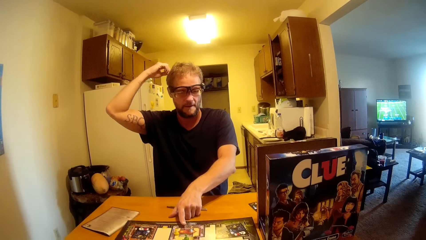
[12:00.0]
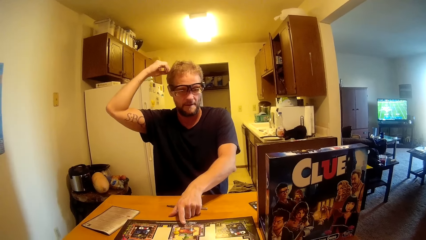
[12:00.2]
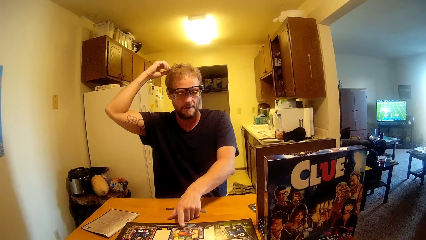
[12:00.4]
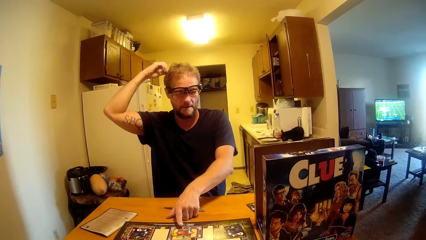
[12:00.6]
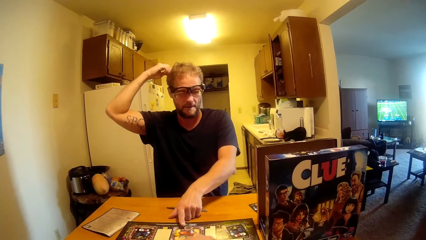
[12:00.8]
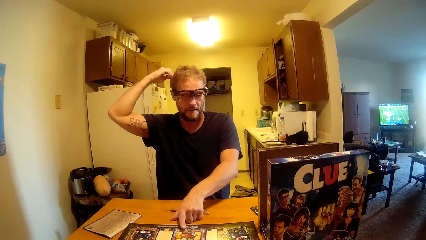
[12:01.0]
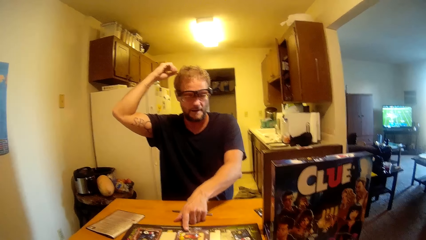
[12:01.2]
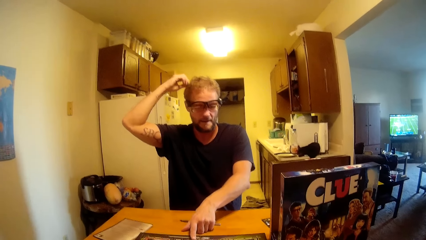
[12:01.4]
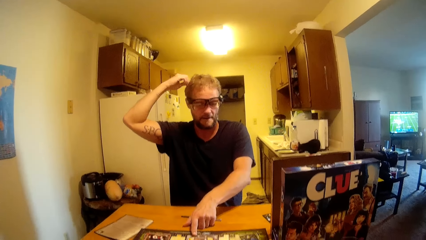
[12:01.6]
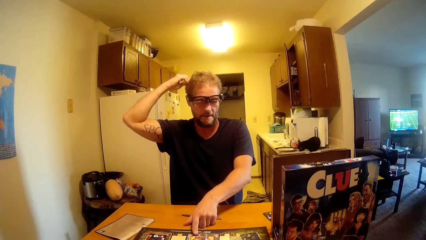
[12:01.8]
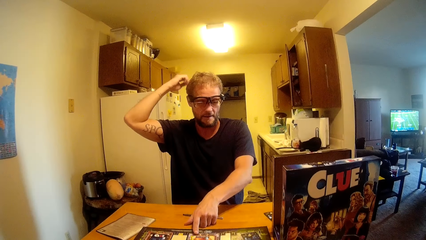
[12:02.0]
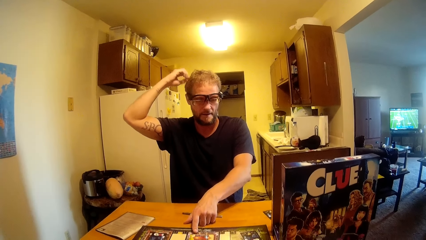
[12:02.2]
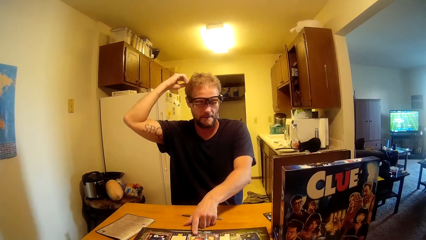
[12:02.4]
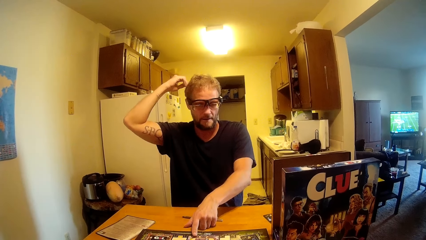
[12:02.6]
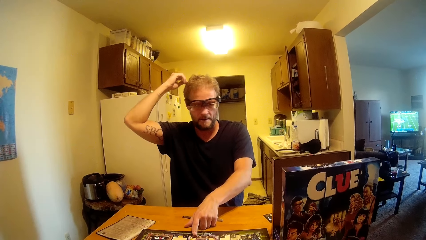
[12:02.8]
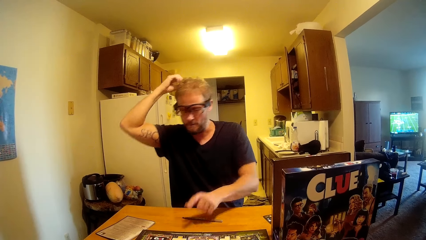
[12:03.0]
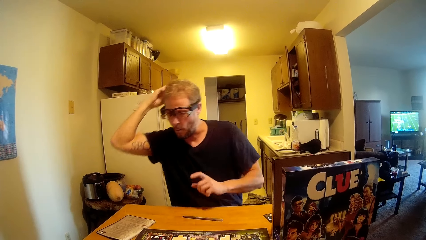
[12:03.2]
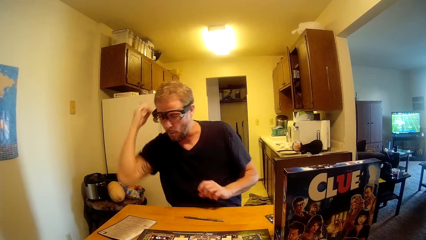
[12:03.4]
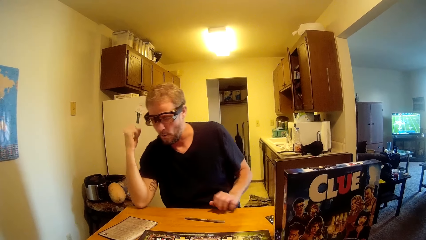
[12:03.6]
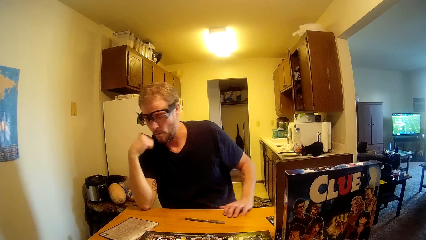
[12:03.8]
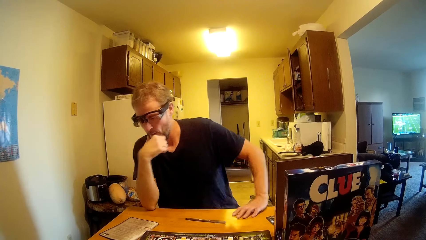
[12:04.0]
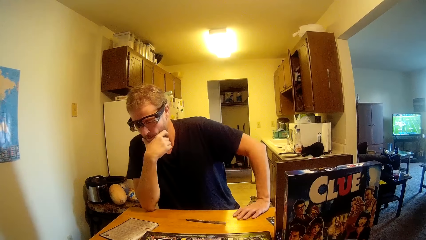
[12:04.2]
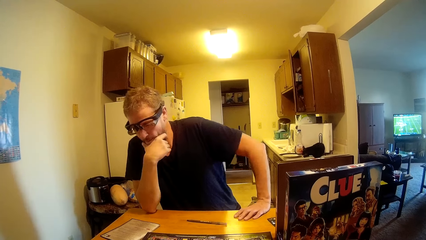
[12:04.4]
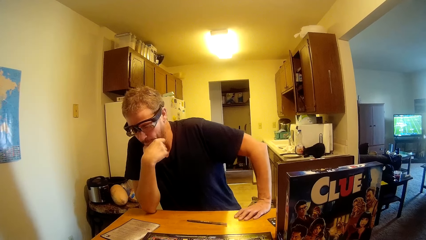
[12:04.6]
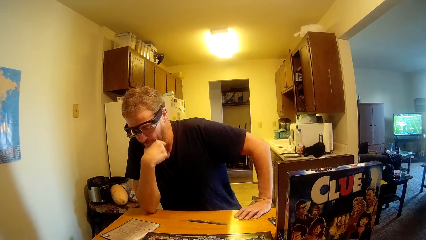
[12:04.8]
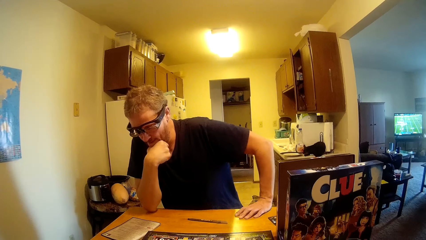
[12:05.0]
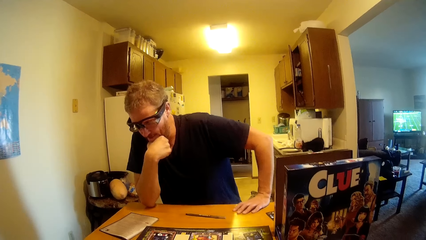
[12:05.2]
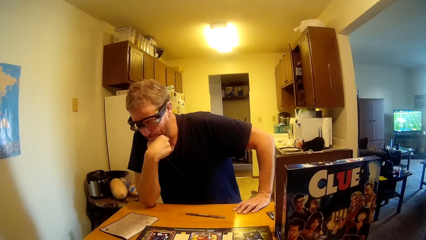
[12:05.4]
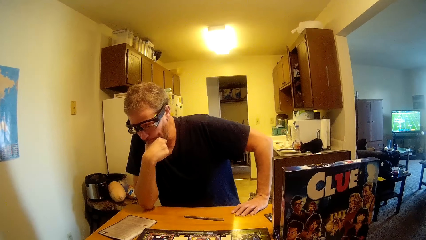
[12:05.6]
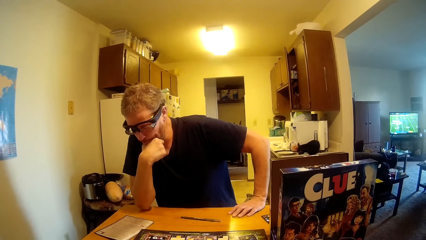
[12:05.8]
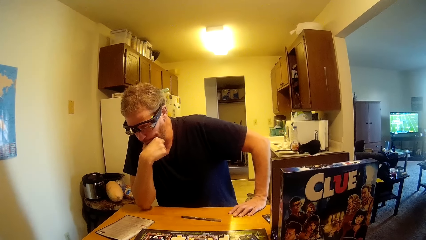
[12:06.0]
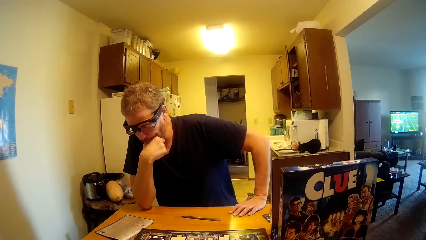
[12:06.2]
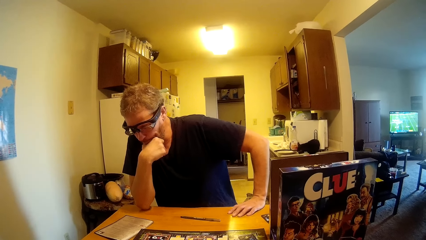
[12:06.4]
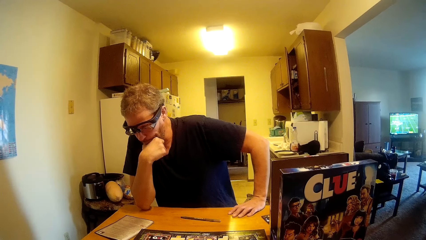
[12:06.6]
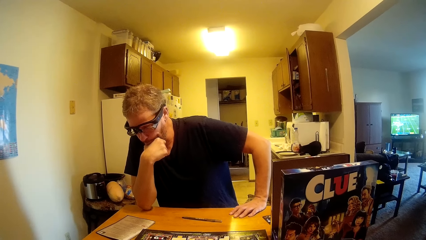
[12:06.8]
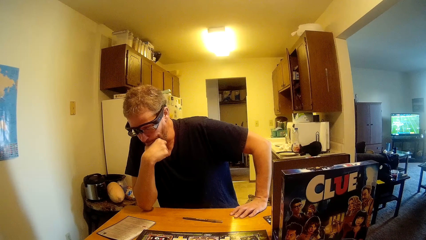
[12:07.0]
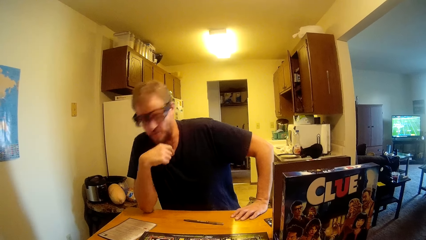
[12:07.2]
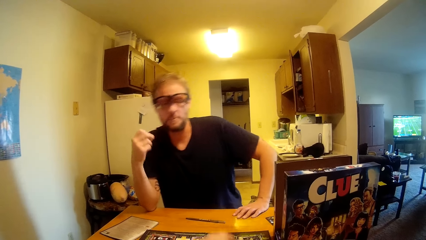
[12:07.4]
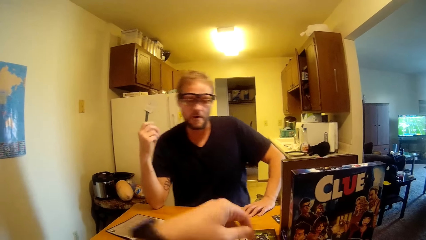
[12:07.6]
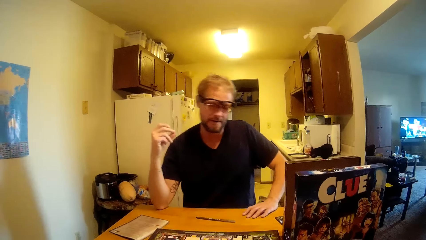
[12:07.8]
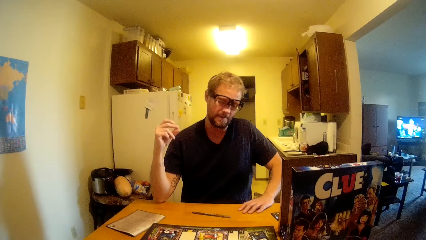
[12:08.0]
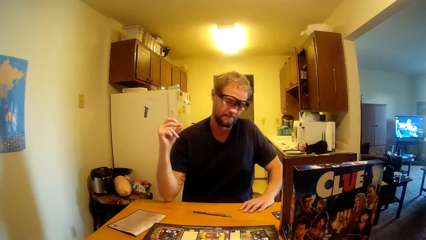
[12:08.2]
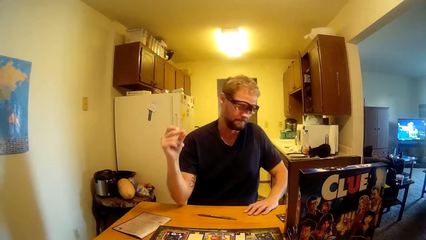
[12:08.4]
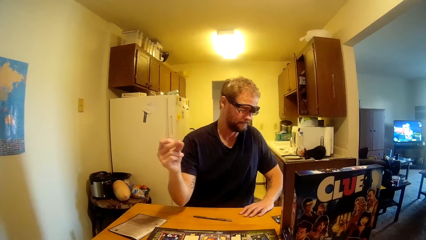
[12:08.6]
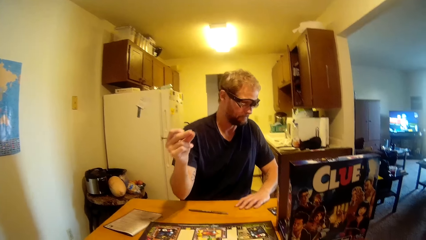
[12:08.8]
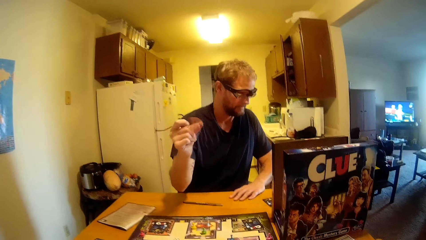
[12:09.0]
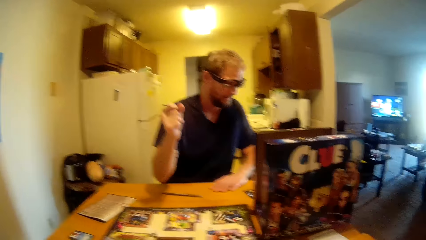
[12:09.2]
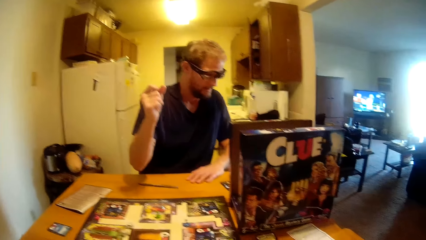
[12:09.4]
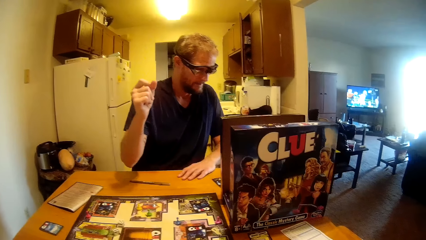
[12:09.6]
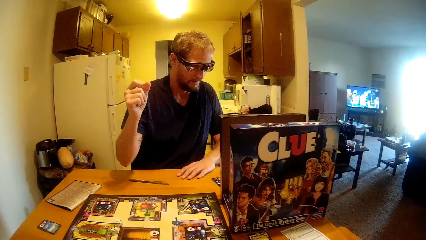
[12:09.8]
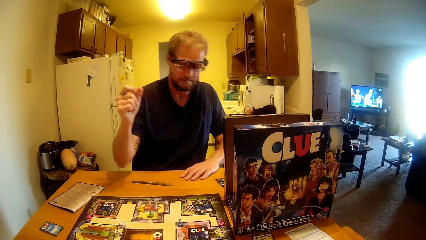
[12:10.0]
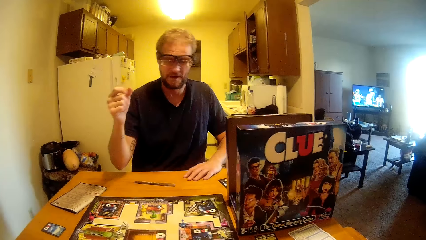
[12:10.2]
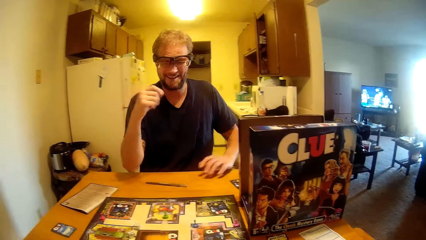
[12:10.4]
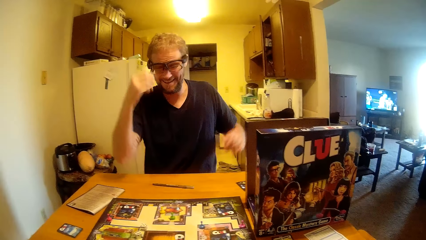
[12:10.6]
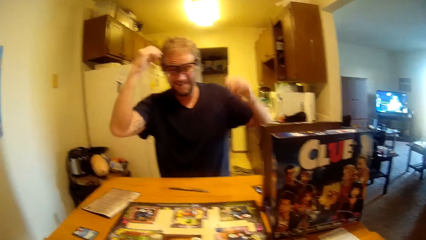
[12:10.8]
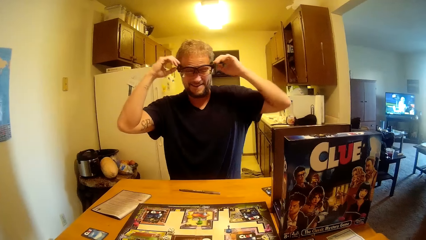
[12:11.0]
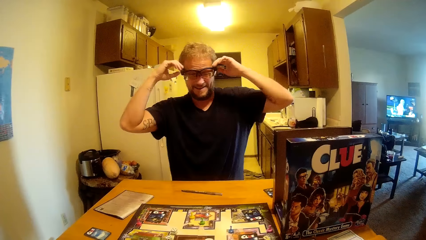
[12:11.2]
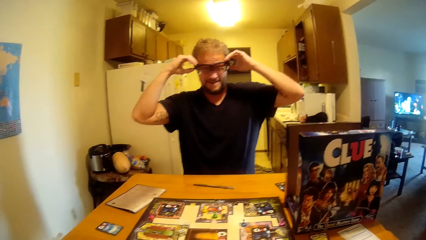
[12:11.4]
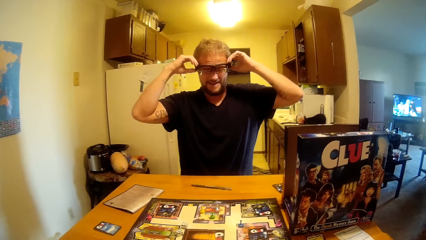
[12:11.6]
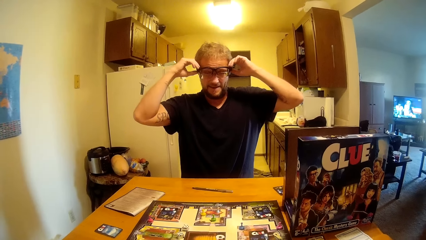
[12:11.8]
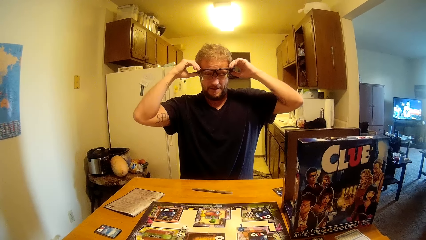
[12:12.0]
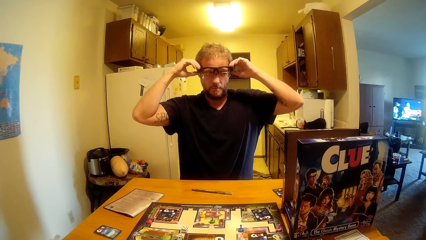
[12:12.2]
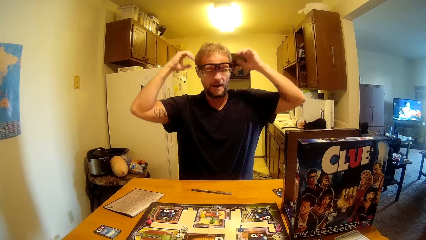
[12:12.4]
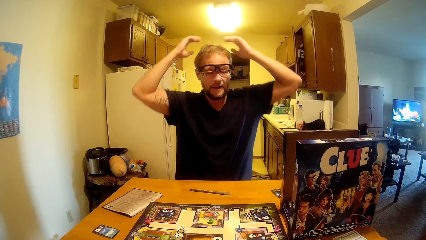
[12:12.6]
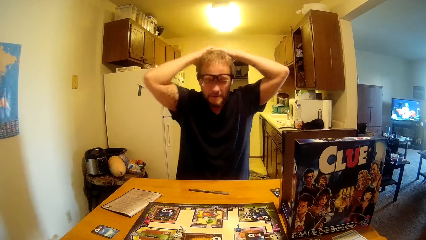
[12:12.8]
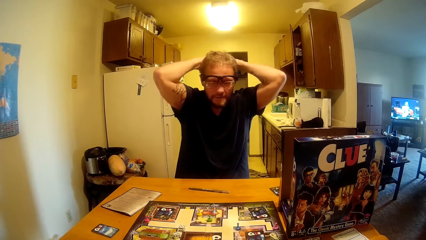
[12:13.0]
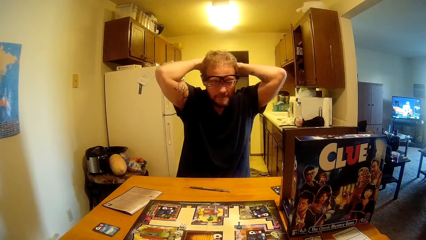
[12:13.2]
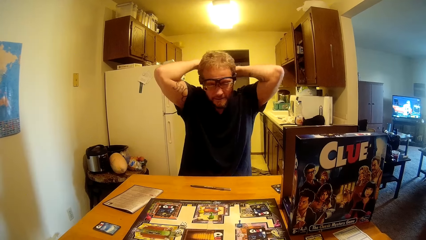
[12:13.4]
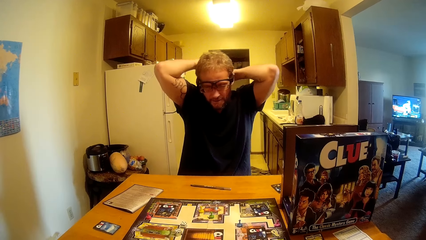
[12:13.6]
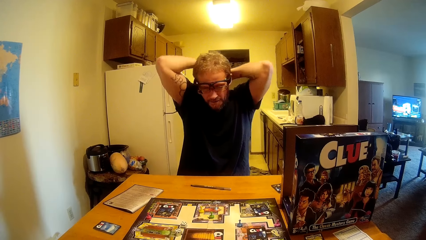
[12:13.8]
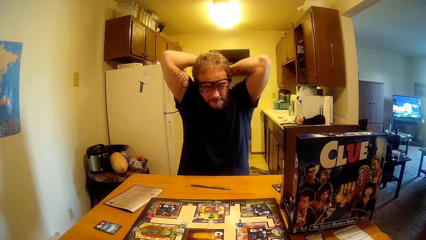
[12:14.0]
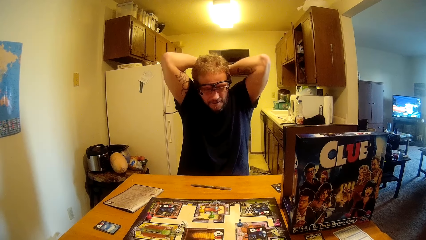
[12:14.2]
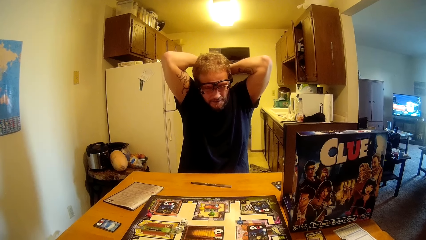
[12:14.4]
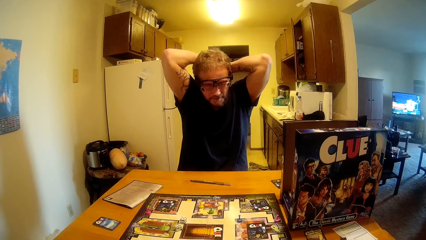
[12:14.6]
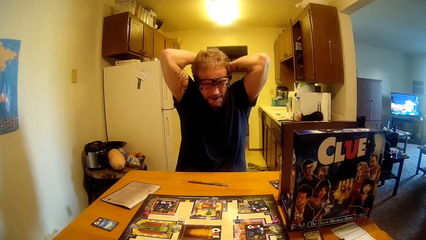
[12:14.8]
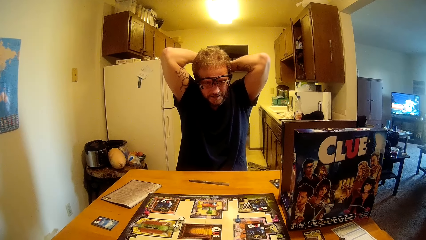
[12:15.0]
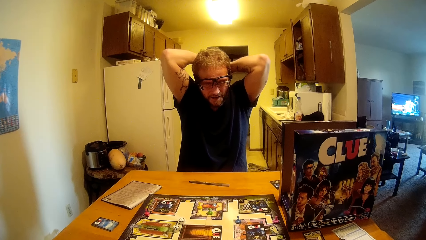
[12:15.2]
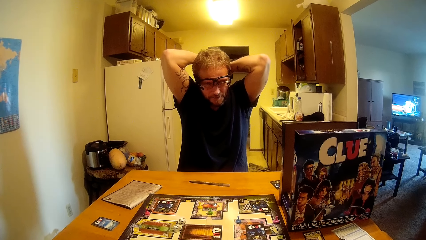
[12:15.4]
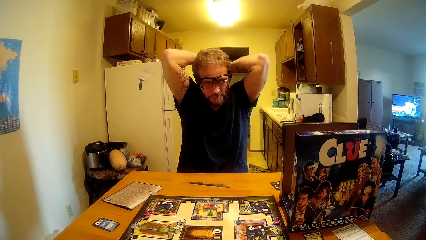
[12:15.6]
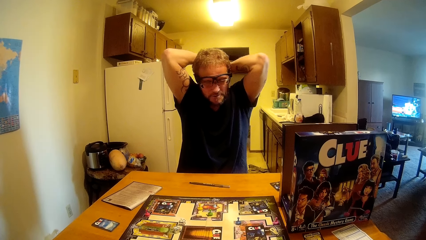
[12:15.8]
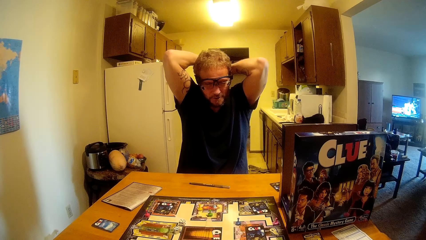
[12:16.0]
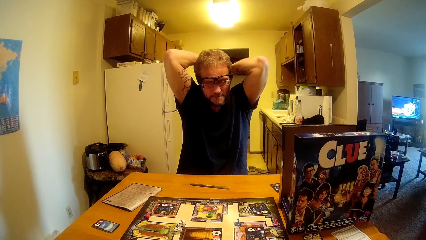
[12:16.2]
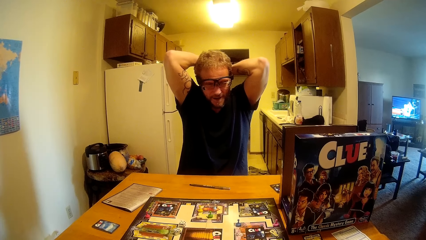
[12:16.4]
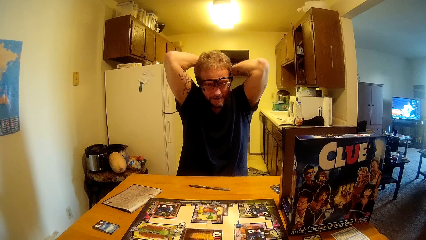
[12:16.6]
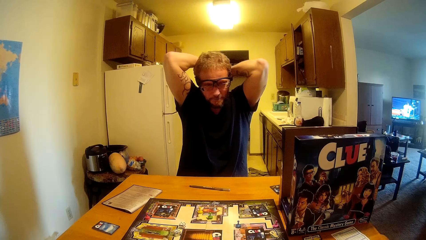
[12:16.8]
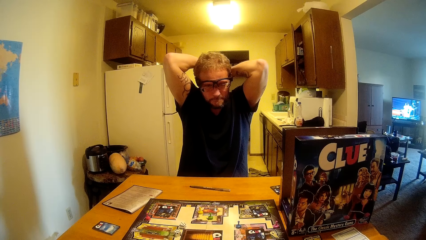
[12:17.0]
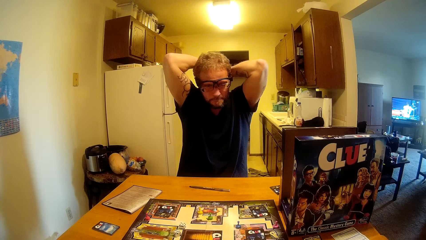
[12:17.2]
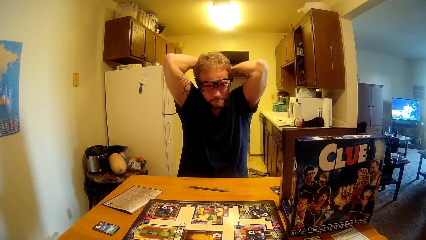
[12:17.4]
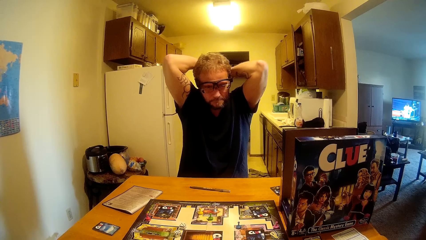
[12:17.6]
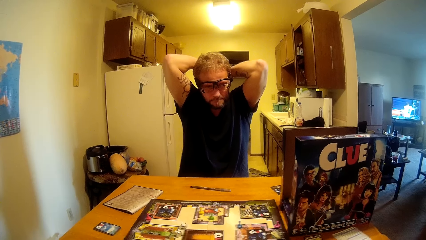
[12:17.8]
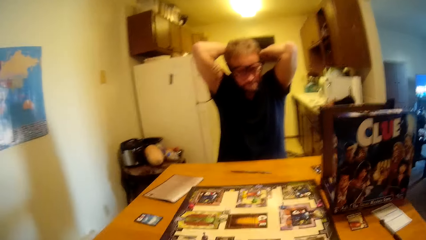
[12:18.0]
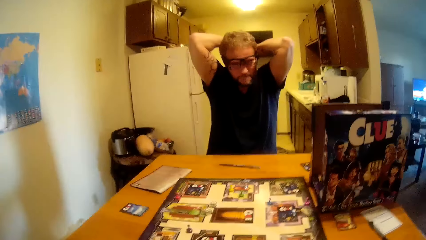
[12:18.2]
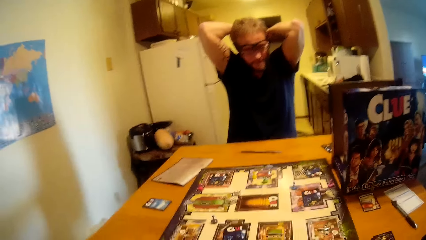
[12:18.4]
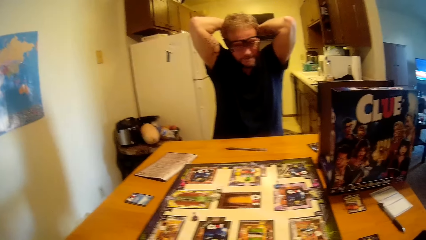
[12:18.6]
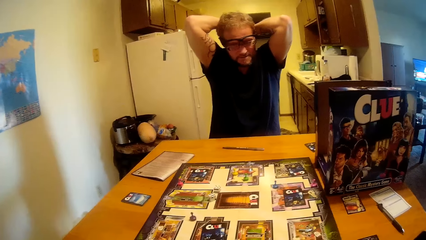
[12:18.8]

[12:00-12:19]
A man talks to the camera wearer. The man itches his head. The camera wearer talks to the man. The man puts his hands on the table and touches his face. The man snaps his fingers. The man adjusts his glasses. The man holds his safety glasses. The man holds his head. The man talks to the camera wearer.
